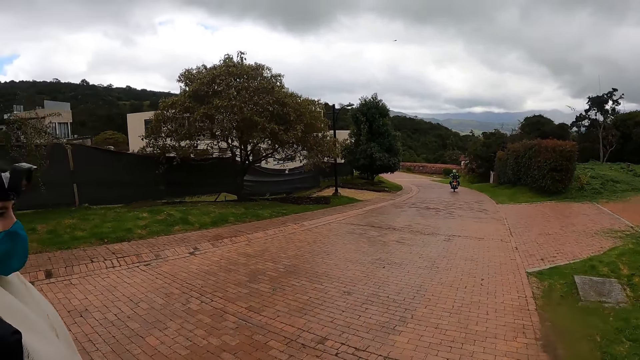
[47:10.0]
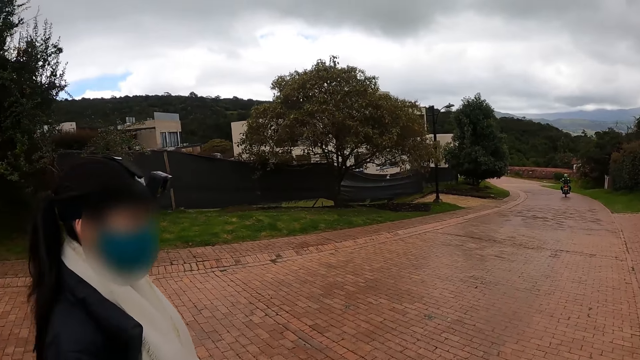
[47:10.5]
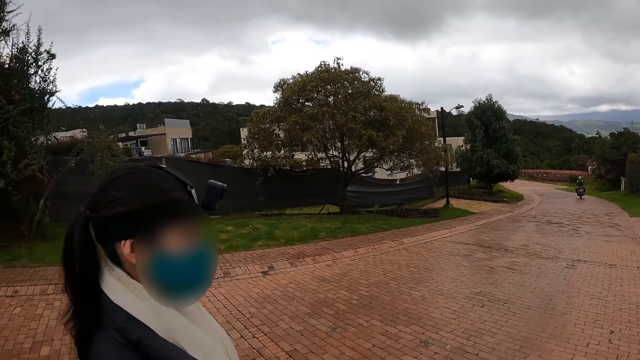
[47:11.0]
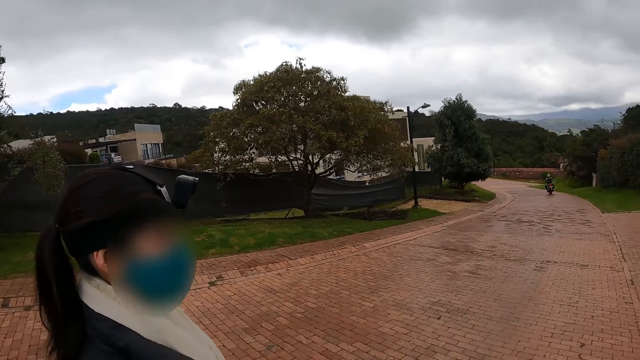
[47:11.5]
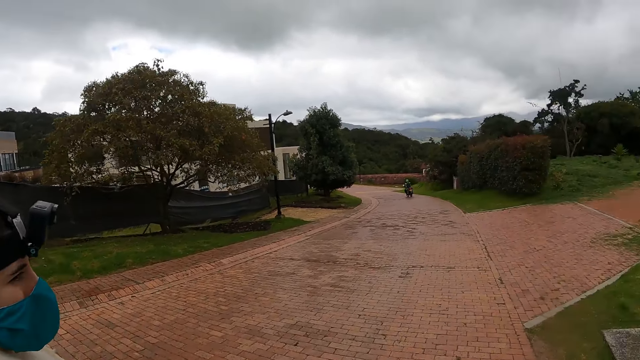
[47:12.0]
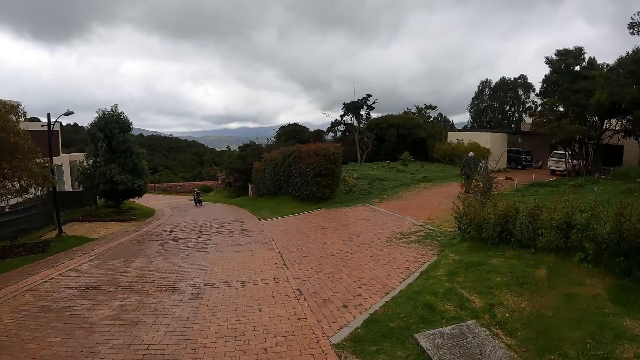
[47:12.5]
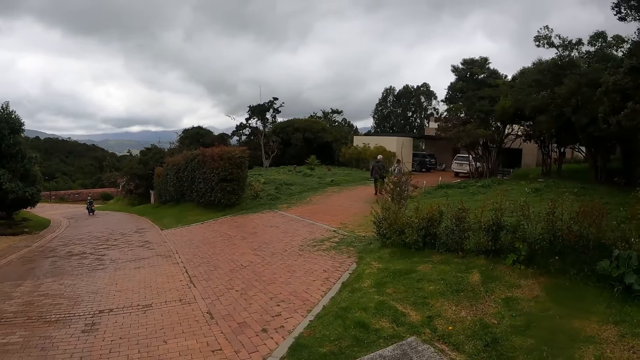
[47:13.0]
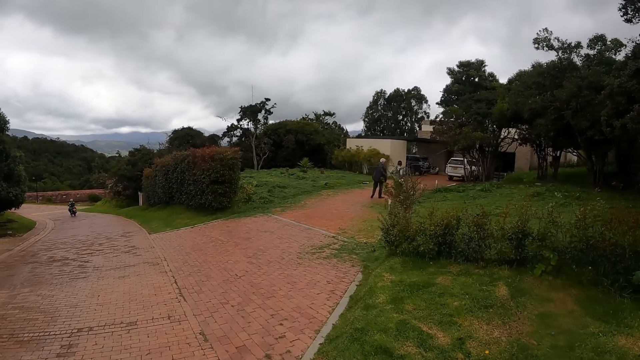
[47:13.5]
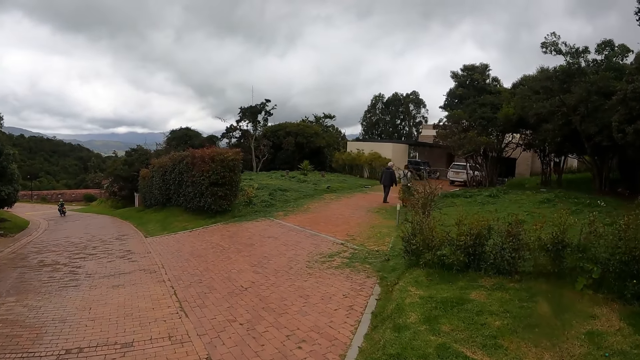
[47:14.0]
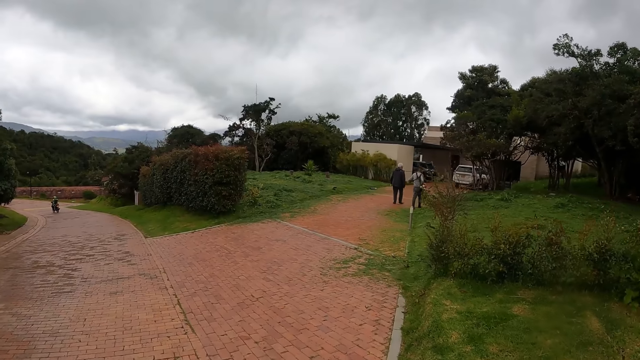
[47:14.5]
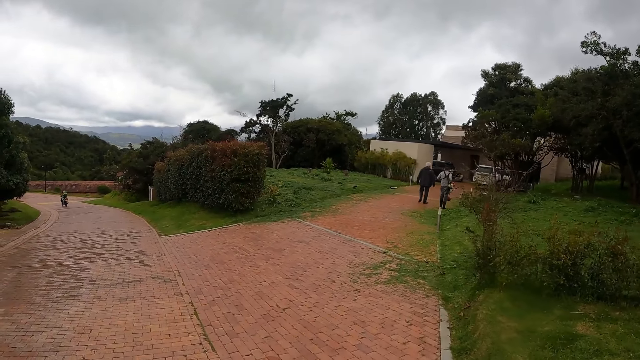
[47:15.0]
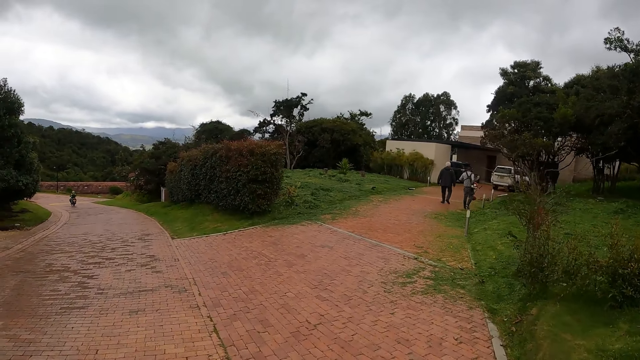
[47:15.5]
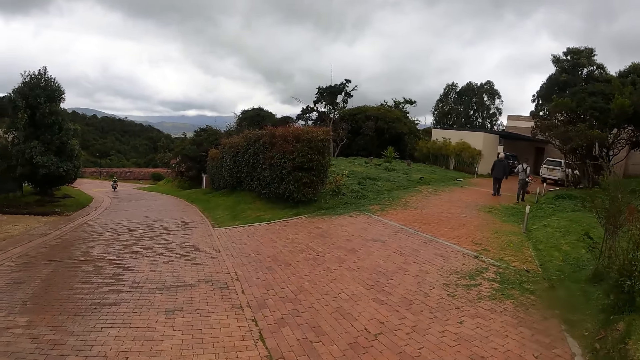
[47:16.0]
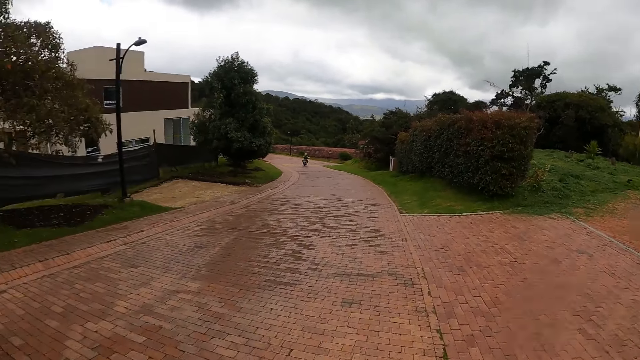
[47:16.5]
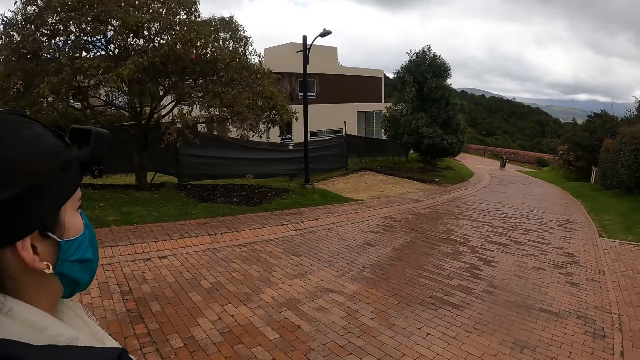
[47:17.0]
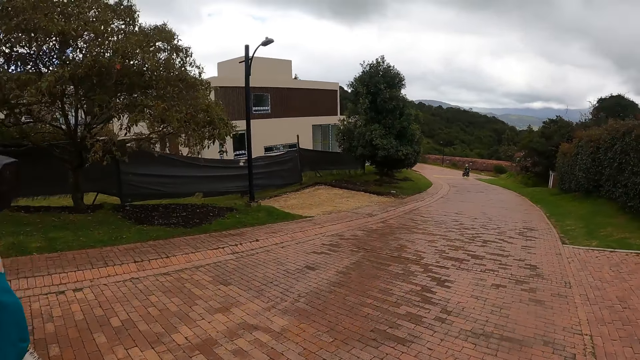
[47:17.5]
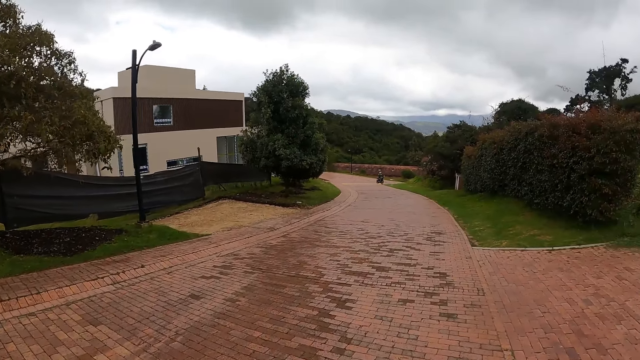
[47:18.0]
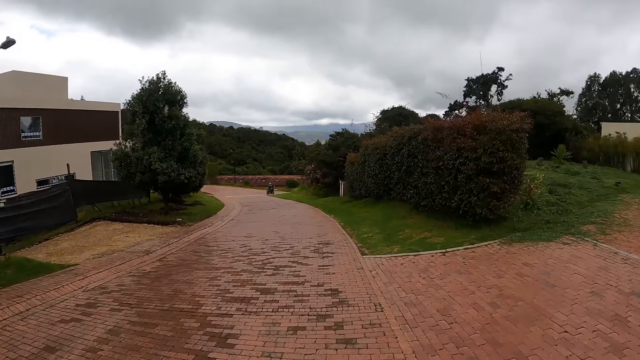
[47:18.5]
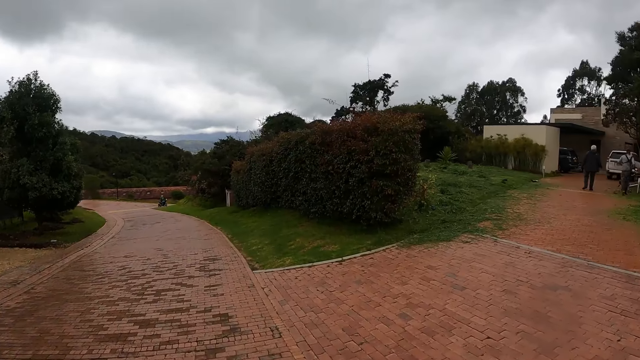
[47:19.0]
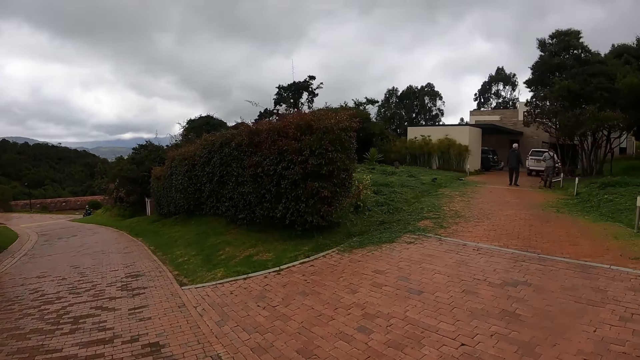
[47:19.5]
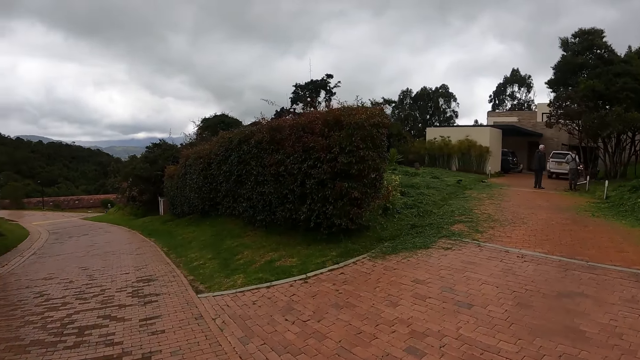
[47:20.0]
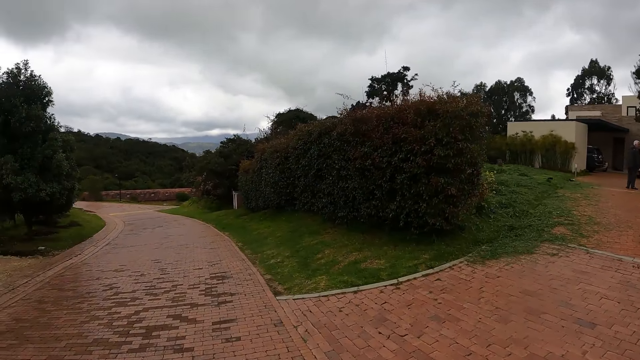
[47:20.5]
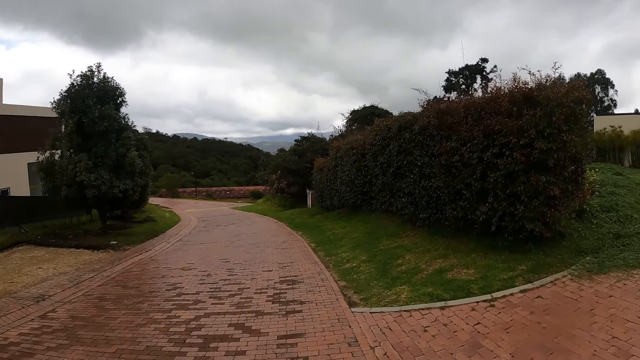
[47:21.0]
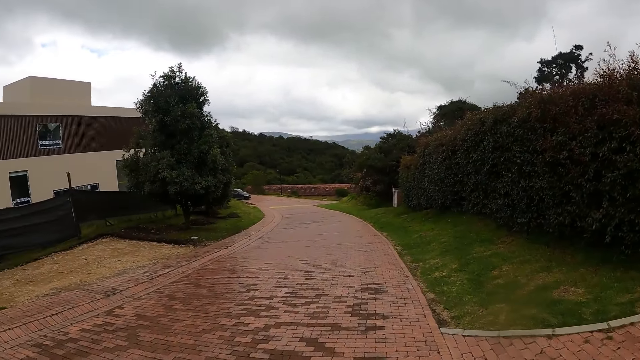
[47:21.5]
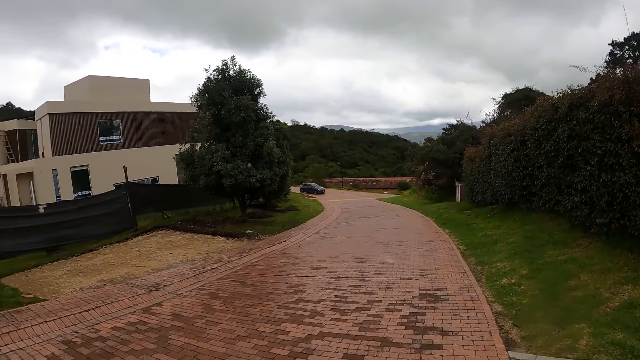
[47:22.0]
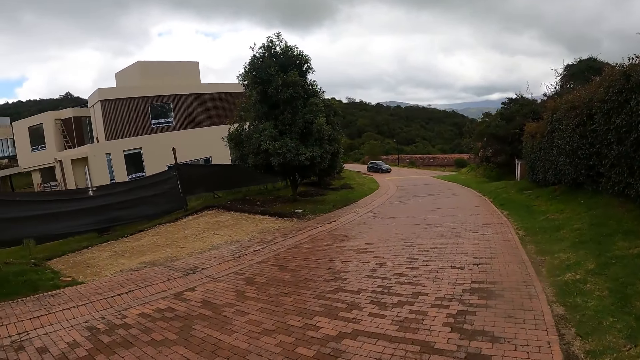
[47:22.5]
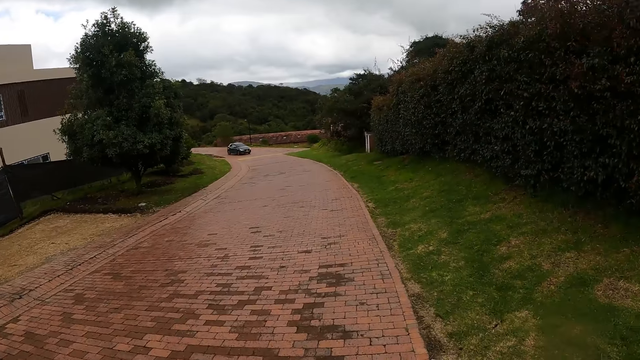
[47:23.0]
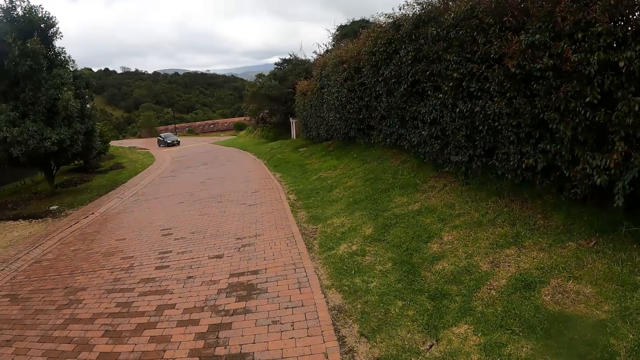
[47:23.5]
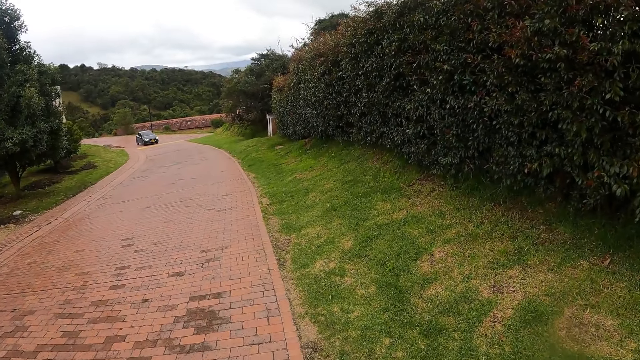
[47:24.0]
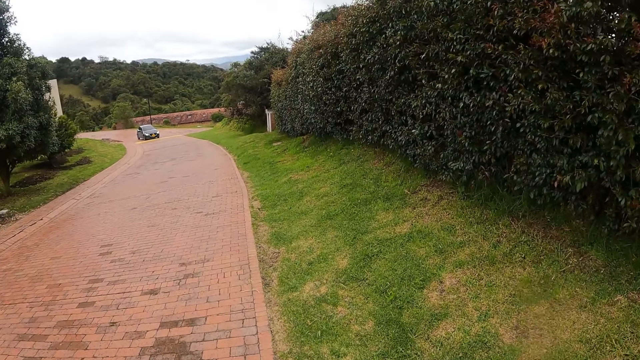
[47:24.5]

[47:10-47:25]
The camera wearer walks on the road with a person. Another person walks with yet another person near a house. The camera wearer interacts with the woman. They look around. They walk on the road with the first person.

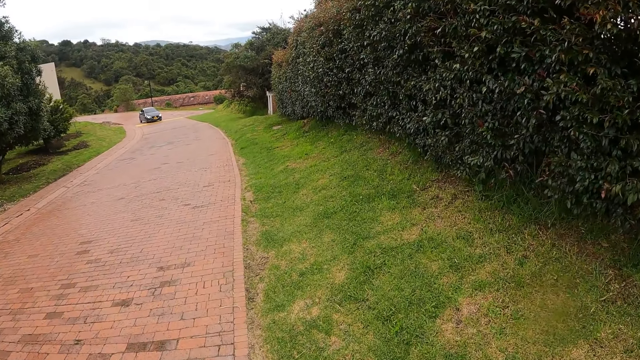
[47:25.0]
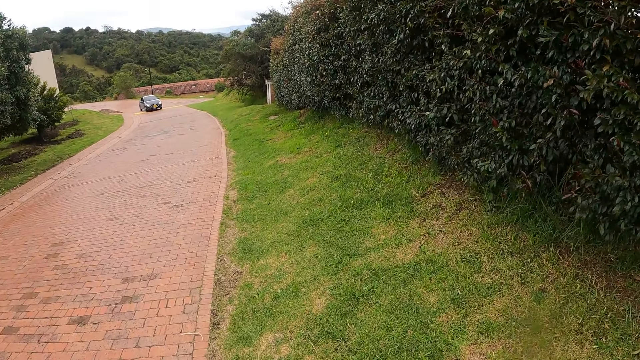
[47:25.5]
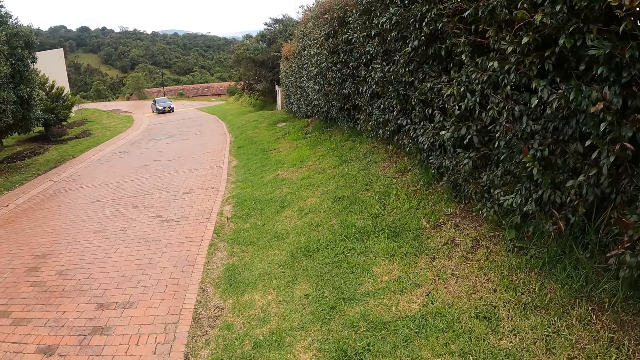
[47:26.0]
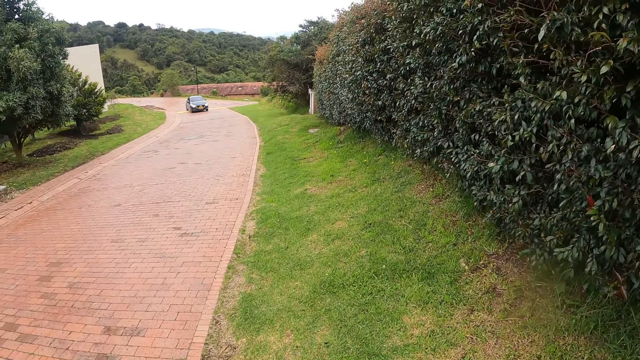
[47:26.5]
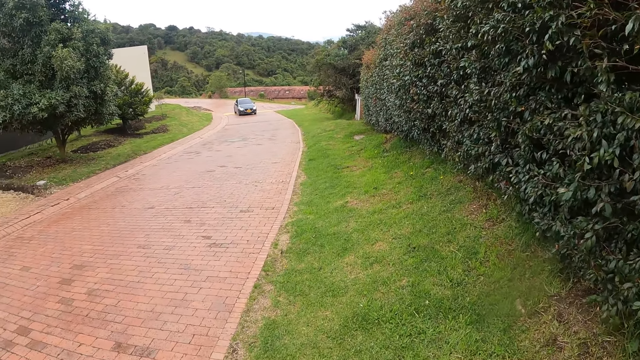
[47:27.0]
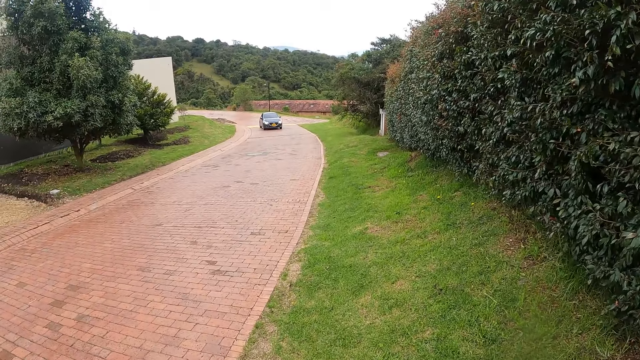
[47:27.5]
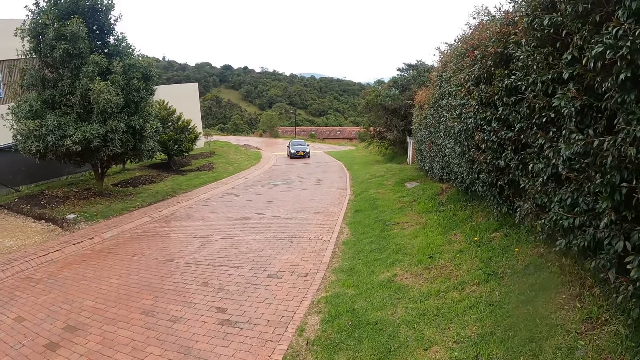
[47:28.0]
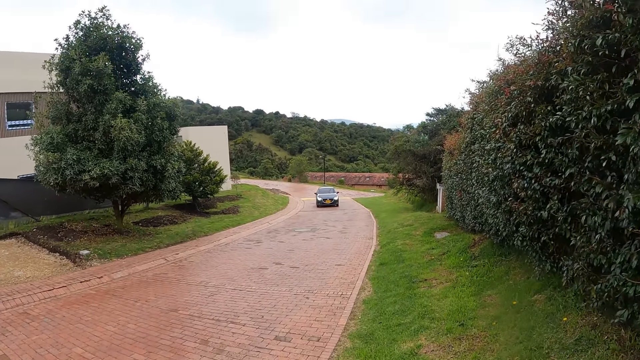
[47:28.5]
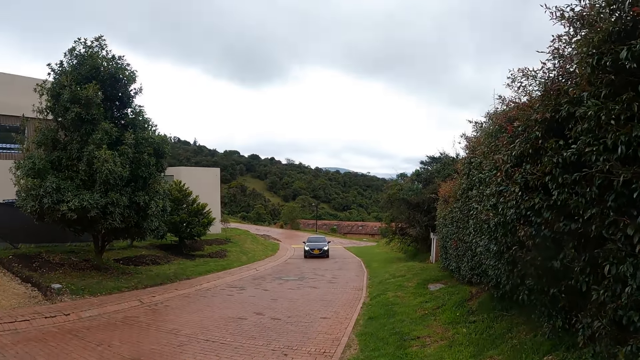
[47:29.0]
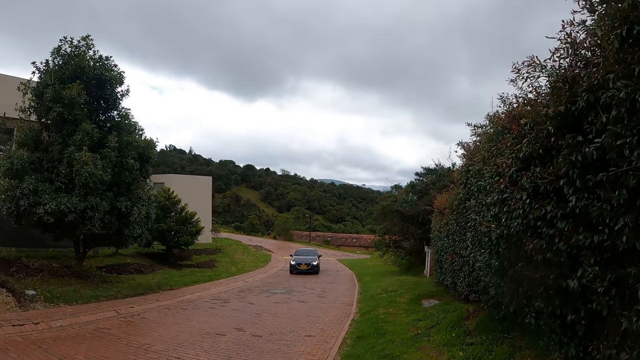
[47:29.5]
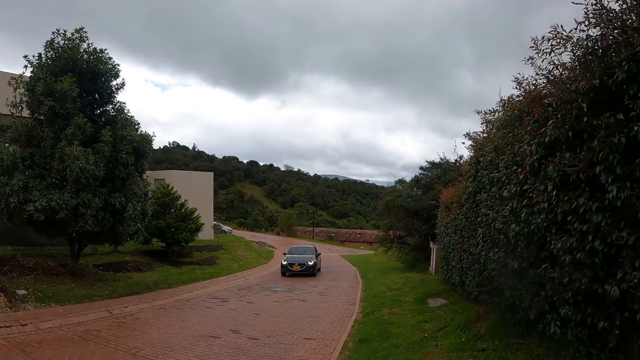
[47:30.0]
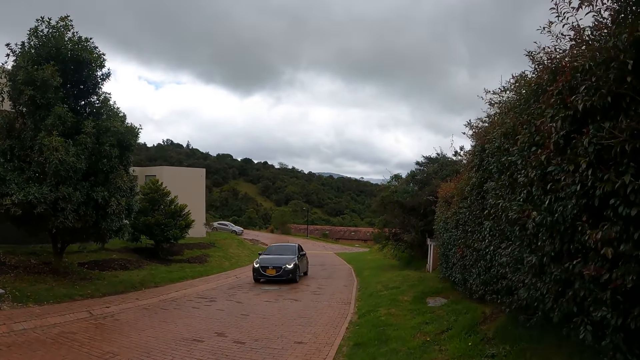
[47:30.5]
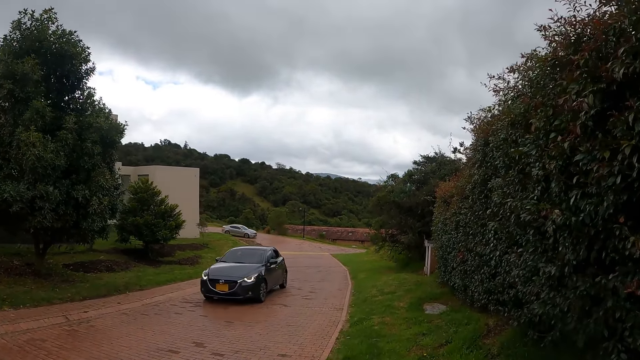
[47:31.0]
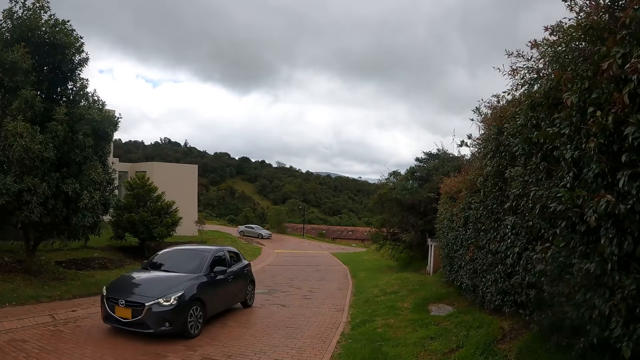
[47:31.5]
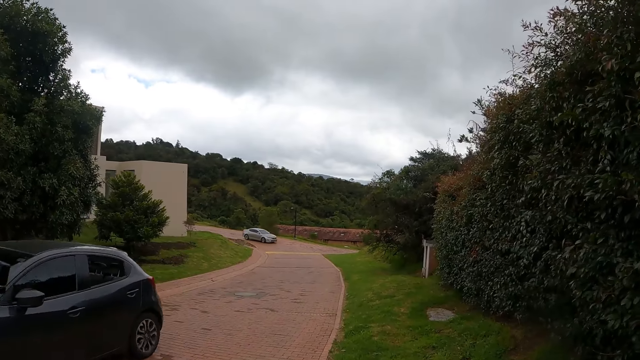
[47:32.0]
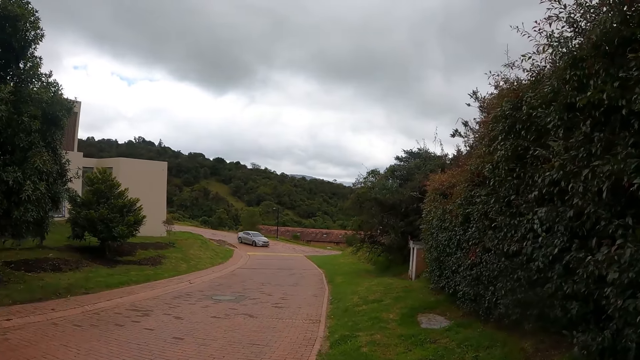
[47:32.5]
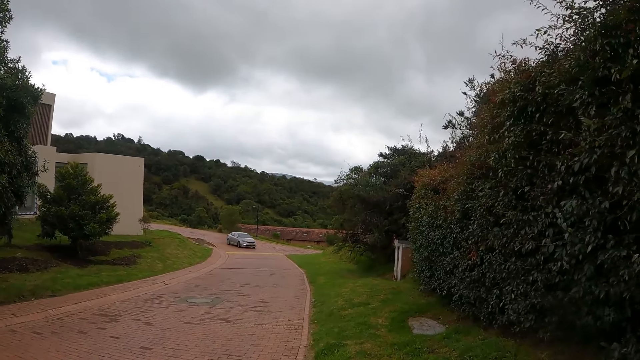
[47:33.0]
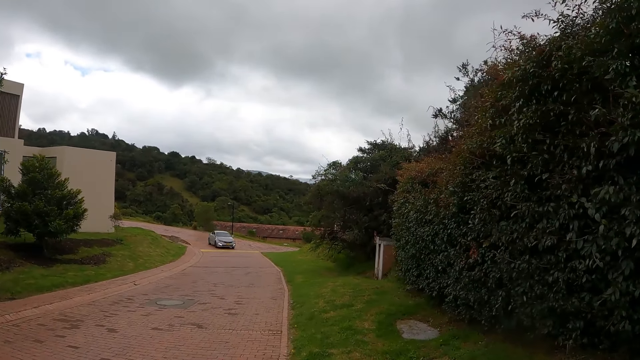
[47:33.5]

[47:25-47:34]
A black car drives past the woman and the camera wearer.
